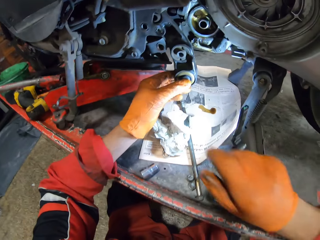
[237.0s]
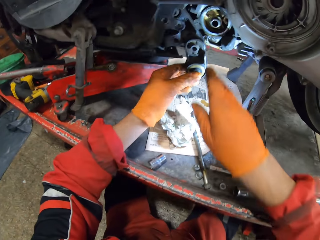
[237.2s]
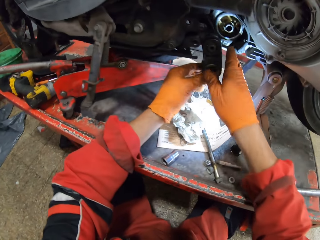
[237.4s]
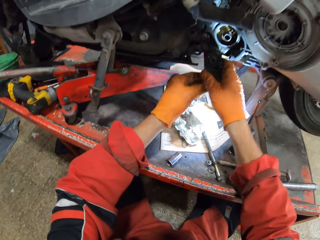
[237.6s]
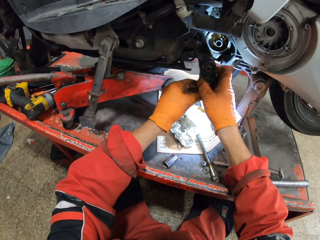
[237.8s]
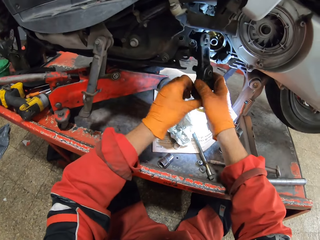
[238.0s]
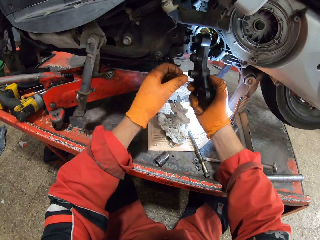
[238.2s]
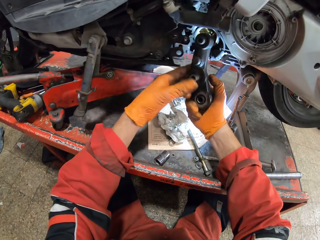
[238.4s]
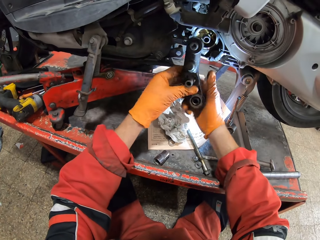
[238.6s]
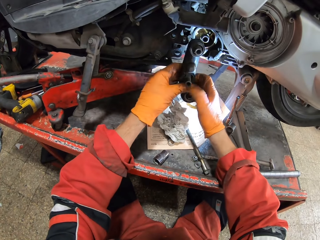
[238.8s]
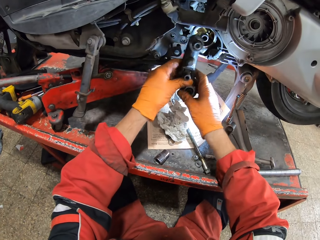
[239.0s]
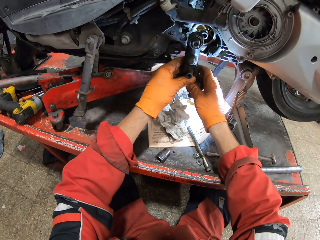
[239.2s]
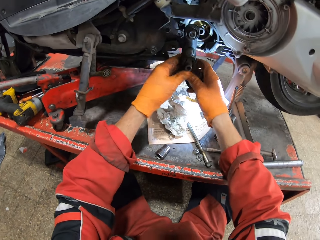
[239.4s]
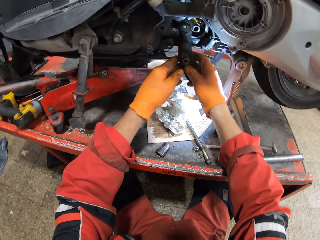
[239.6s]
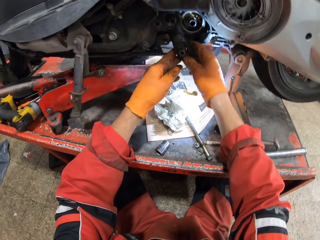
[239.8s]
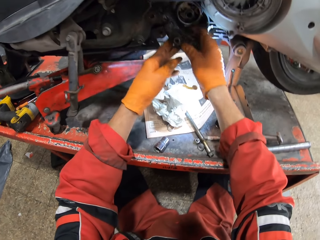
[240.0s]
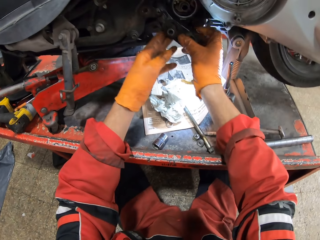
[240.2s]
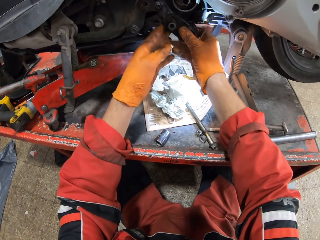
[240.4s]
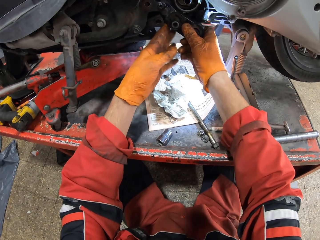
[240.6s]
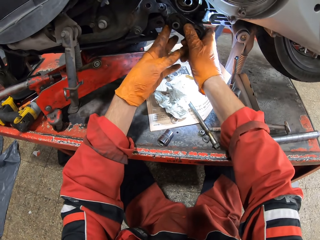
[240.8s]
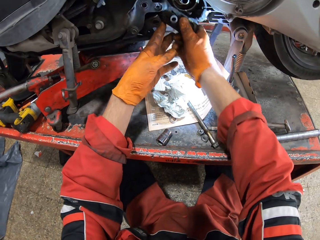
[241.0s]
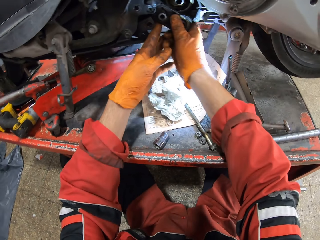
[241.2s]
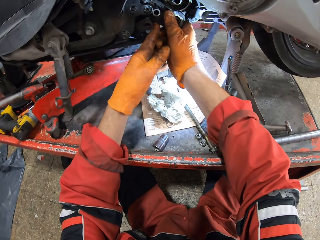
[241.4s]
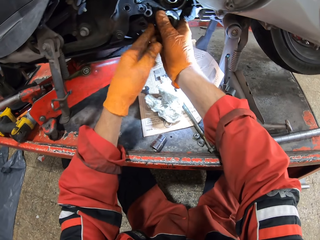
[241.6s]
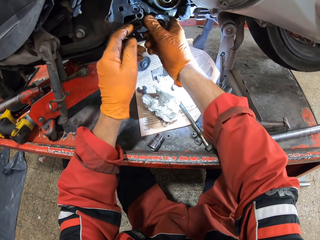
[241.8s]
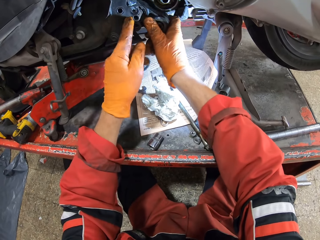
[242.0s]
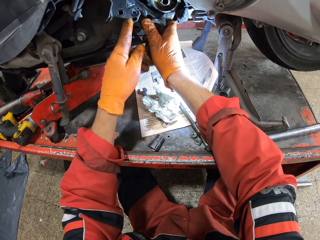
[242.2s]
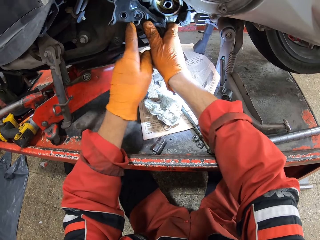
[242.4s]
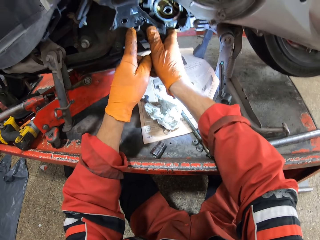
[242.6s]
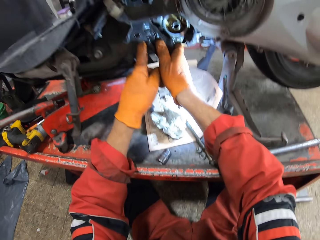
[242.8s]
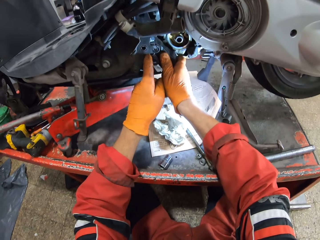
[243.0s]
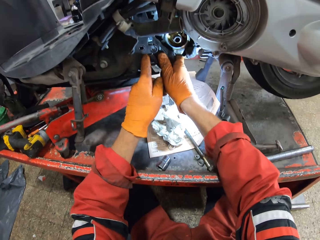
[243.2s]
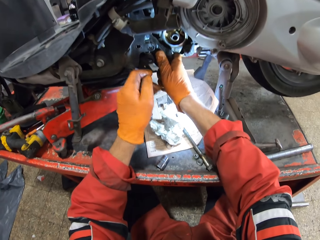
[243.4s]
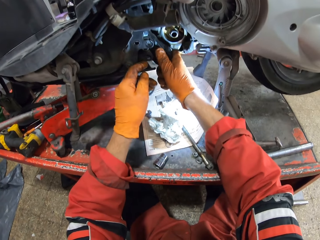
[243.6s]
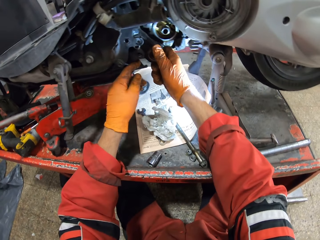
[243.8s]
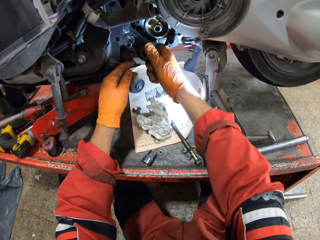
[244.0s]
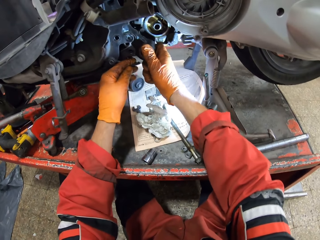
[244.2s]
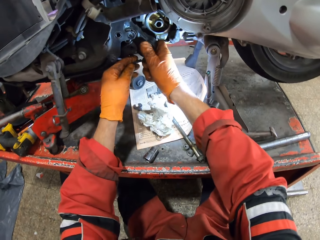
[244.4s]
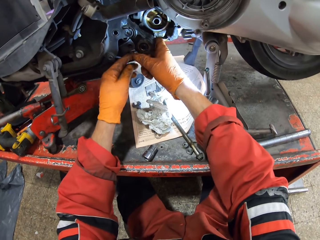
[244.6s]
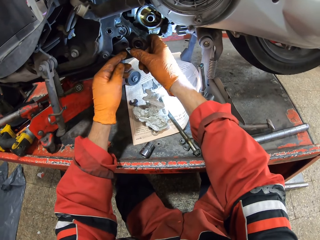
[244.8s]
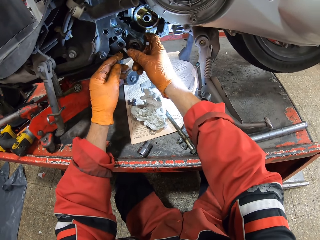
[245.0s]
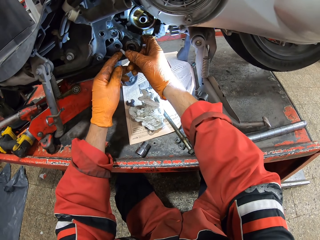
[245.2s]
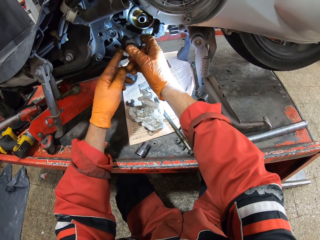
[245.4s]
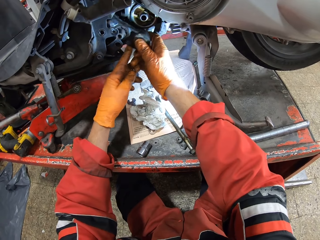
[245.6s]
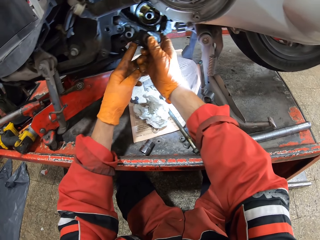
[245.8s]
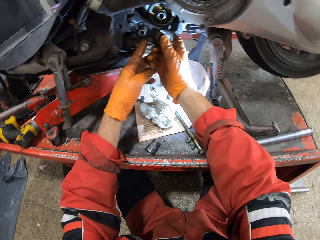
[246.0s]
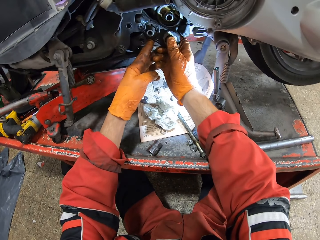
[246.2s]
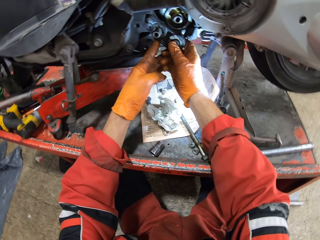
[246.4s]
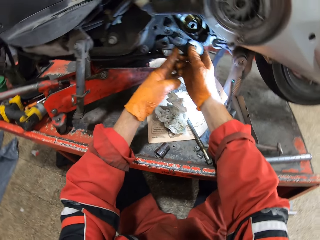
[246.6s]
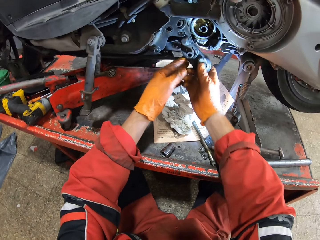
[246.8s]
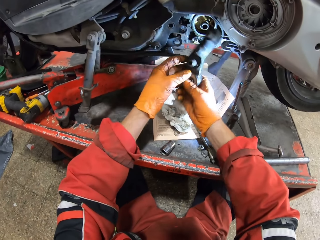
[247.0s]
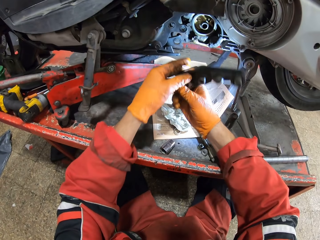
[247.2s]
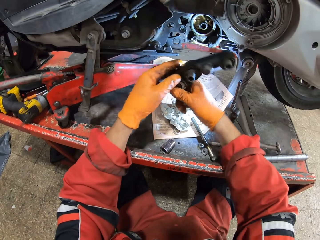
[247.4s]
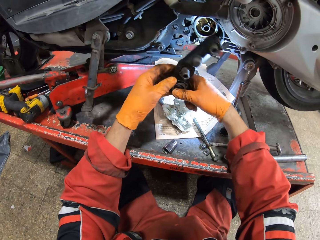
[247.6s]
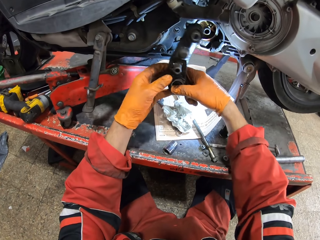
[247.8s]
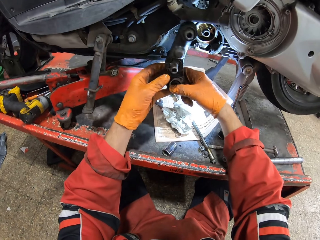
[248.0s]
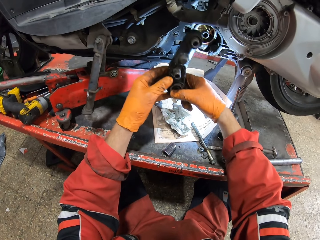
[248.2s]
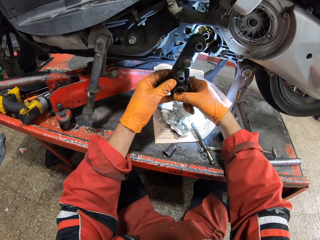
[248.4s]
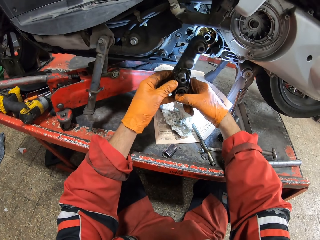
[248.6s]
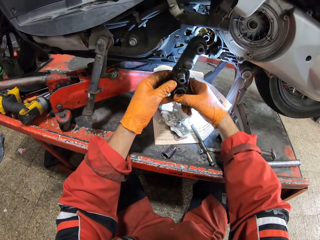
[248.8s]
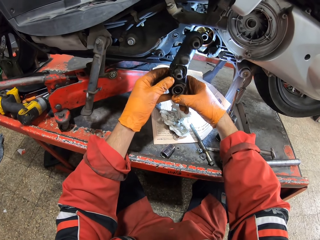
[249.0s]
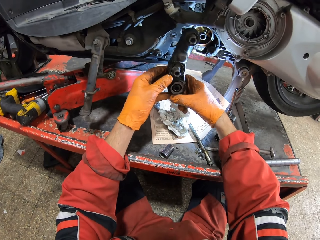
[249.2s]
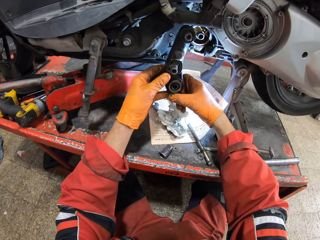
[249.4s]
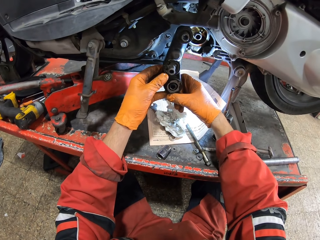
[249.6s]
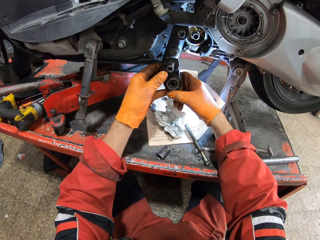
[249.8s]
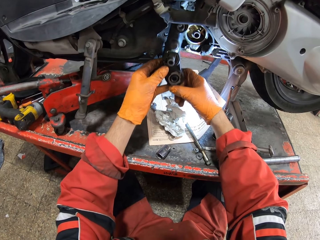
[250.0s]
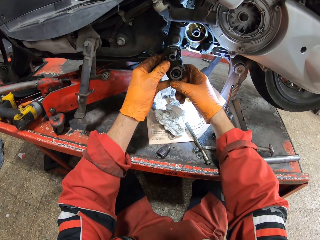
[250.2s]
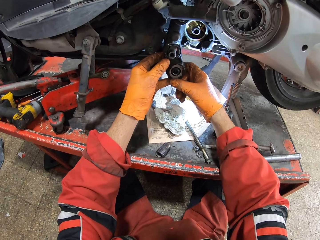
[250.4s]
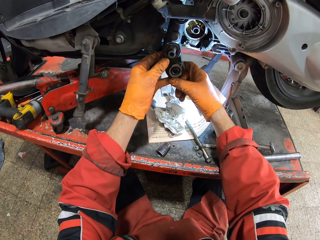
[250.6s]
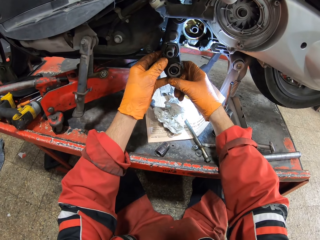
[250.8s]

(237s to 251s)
The camera wearer inserts the motorcycle part into the motorcycle with both hands. They turn the motorcycle part in both hands. They insert the motorcycle part into the motorcycle with both hands. They turn the motorcycle part in both hands.

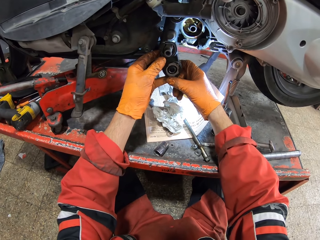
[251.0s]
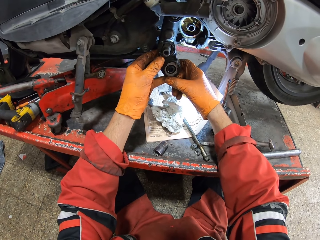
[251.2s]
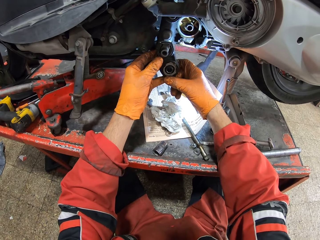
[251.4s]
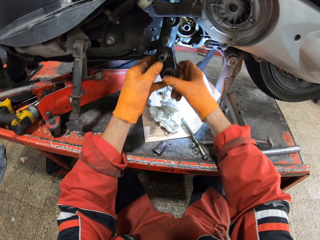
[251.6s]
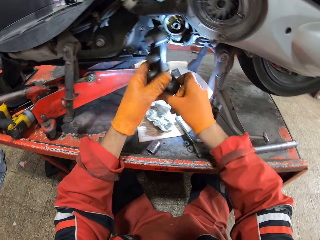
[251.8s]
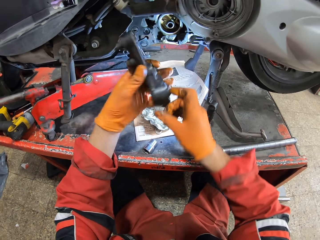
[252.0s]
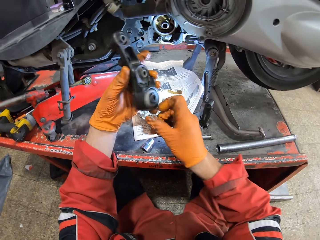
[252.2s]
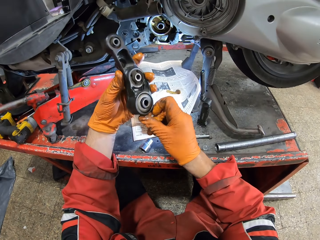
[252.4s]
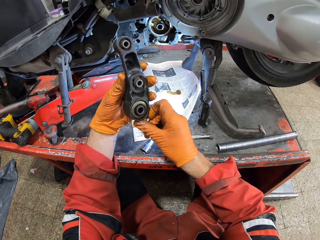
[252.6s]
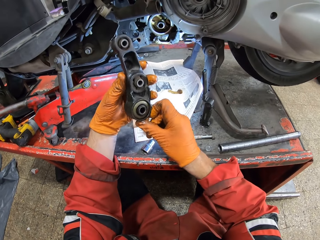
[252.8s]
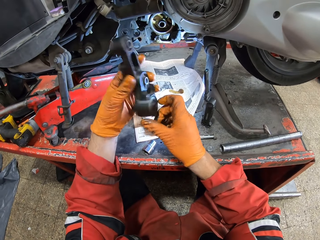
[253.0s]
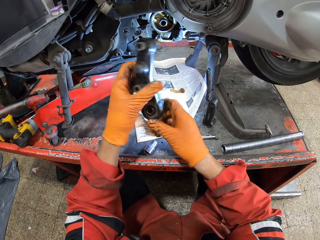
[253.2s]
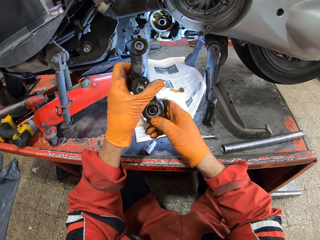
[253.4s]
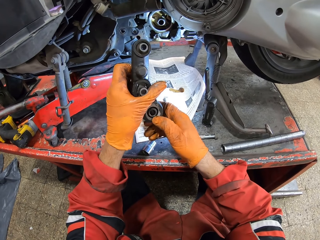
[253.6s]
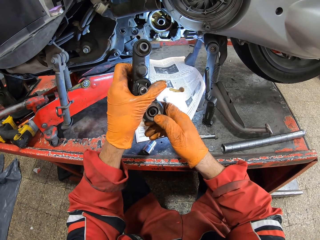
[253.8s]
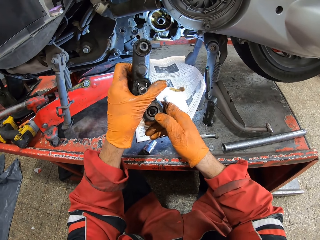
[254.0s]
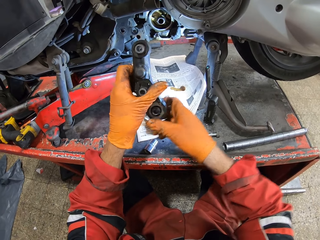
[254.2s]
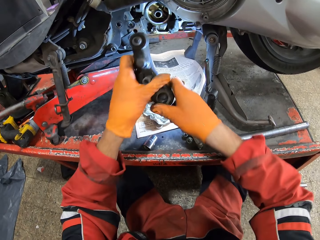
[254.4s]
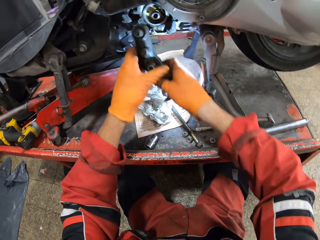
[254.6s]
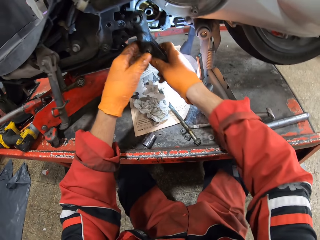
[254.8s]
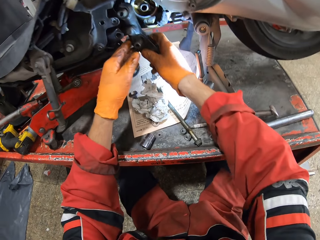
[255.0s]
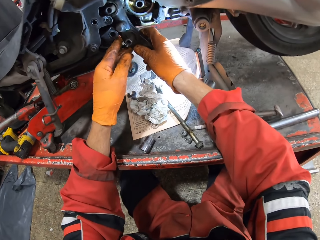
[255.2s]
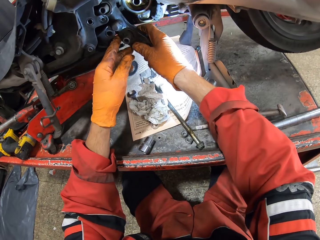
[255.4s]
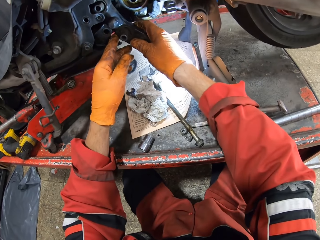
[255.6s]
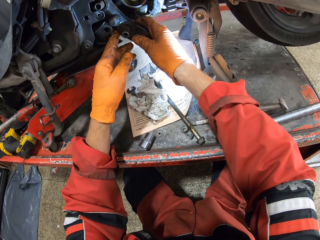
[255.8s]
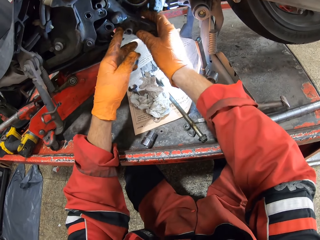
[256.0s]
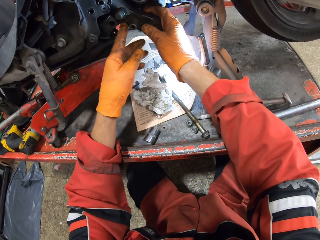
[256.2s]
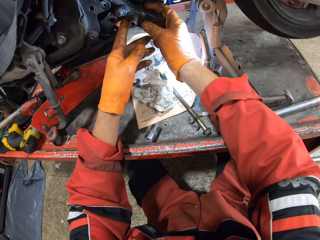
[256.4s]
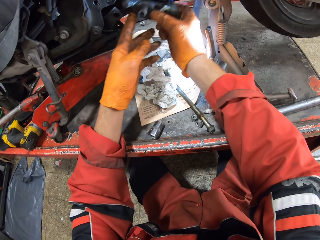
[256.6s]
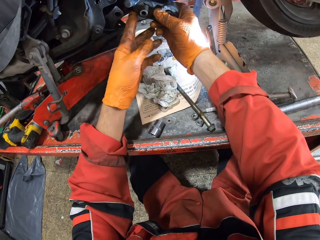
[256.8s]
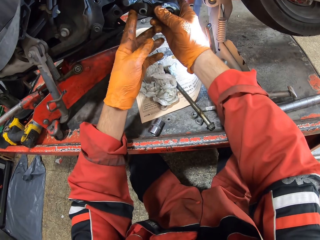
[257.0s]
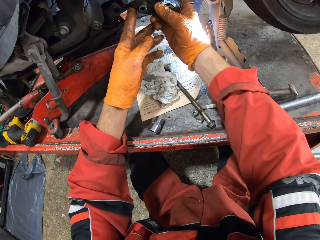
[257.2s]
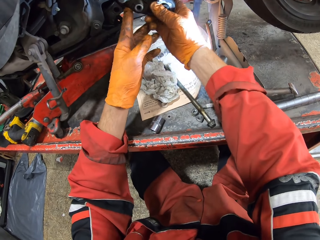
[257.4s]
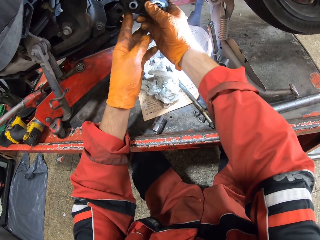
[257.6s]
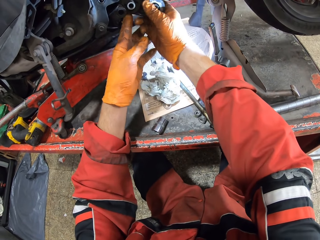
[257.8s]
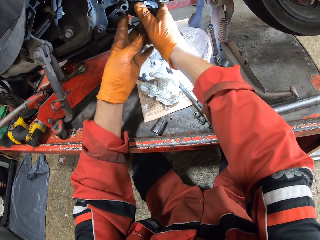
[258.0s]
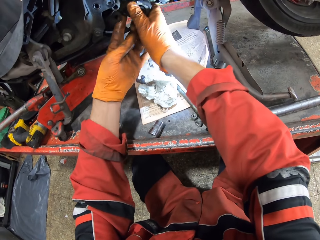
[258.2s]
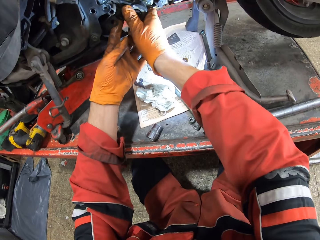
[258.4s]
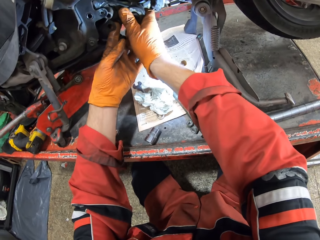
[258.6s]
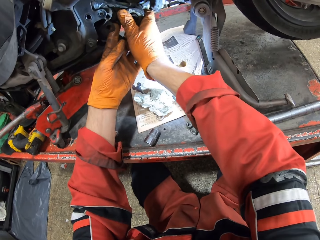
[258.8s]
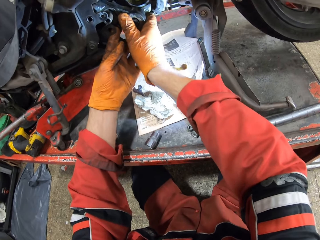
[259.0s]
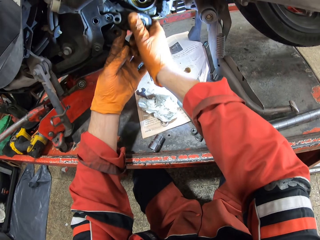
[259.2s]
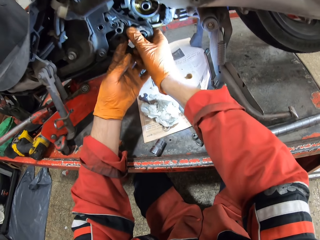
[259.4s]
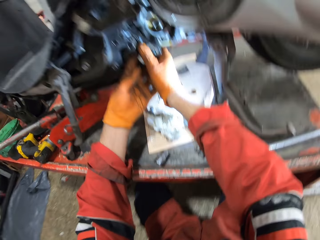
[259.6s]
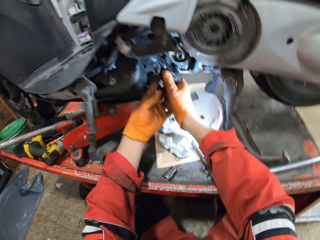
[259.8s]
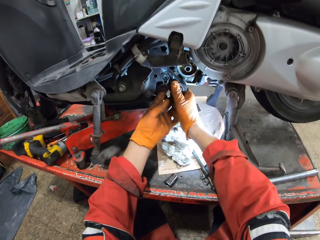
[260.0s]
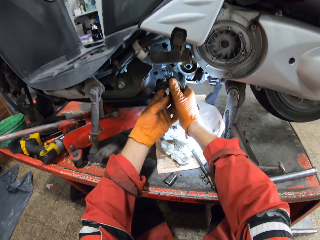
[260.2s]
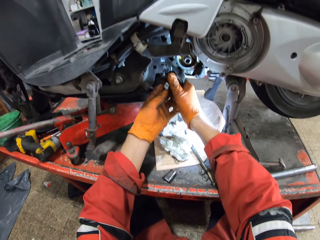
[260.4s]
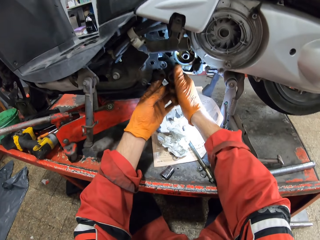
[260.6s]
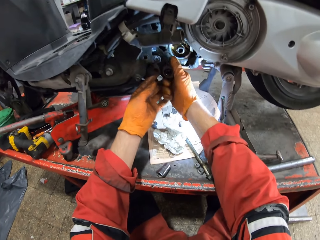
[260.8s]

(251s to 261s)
The camera wearer looks at the engine part or motorcycle part. They turn the motorcycle part in both hands. They insert the motorcycle part into the motorcycle with both hands.
